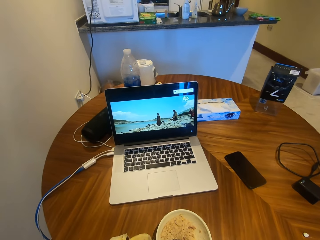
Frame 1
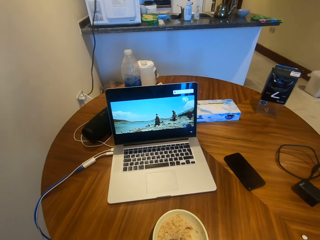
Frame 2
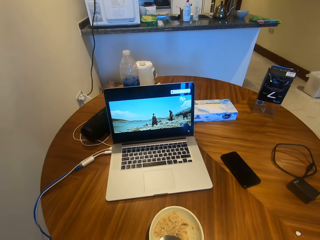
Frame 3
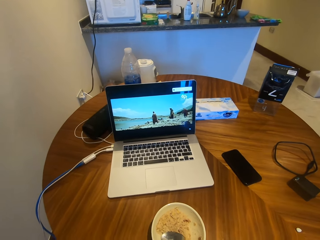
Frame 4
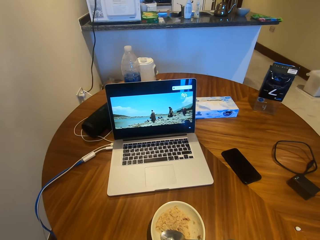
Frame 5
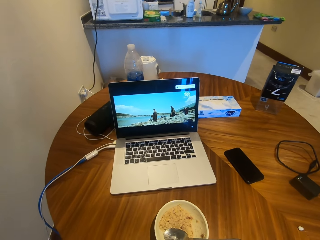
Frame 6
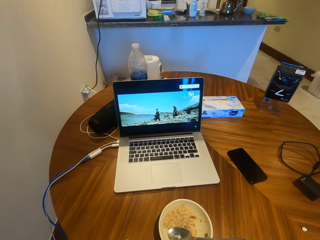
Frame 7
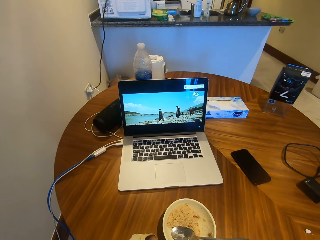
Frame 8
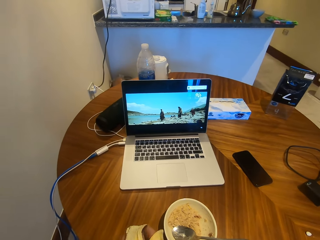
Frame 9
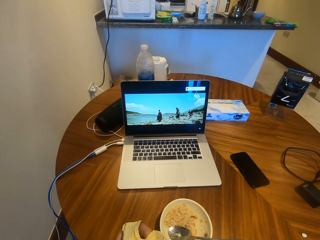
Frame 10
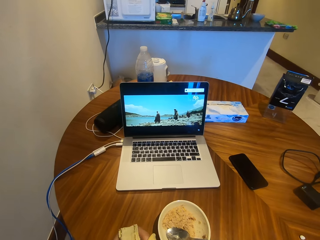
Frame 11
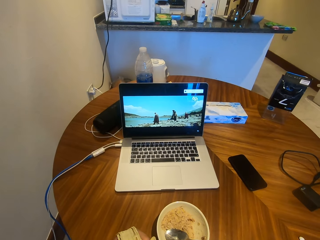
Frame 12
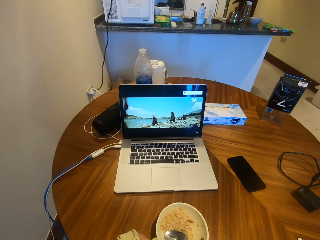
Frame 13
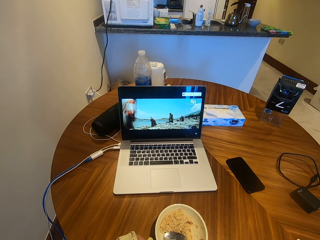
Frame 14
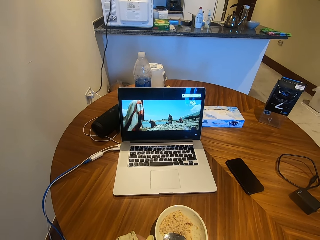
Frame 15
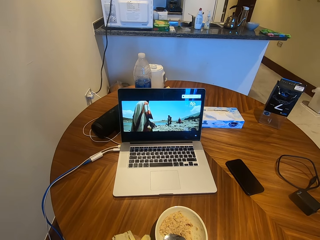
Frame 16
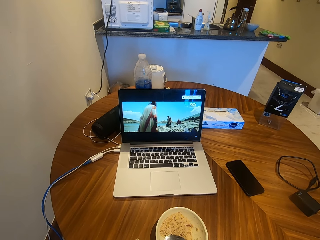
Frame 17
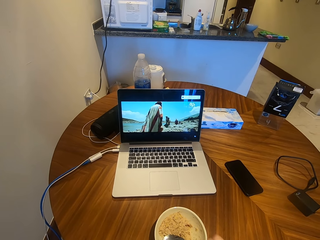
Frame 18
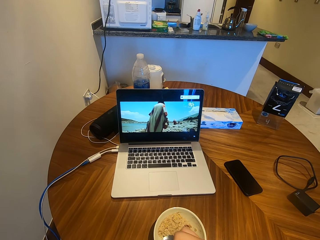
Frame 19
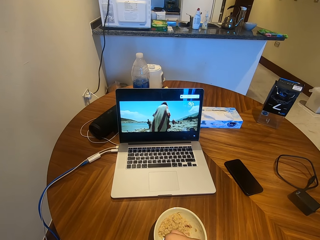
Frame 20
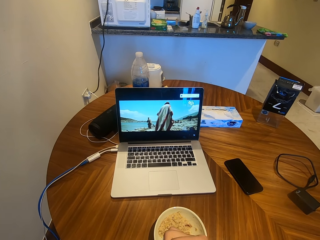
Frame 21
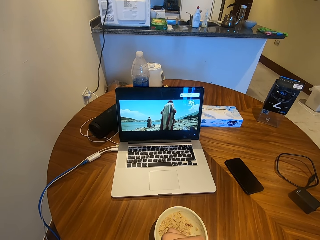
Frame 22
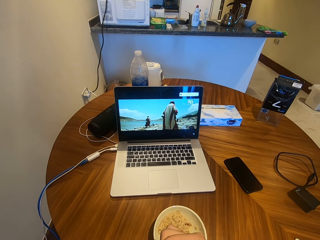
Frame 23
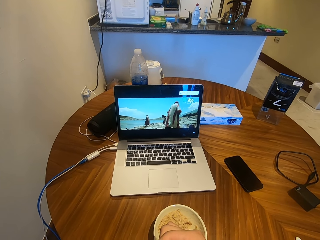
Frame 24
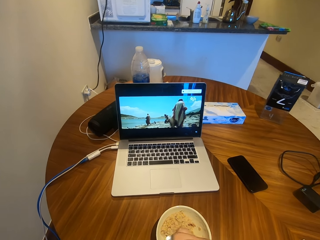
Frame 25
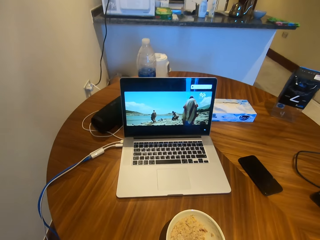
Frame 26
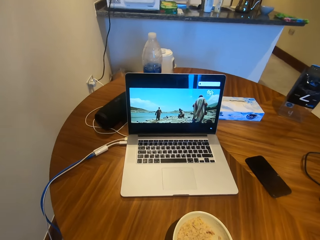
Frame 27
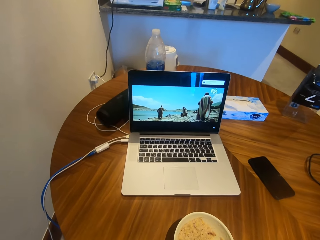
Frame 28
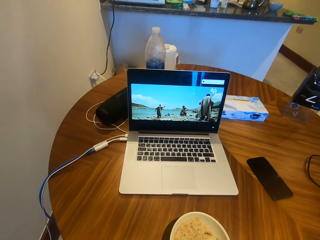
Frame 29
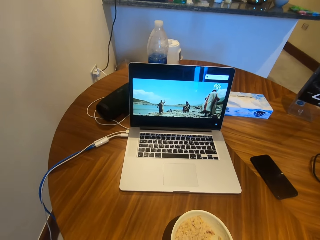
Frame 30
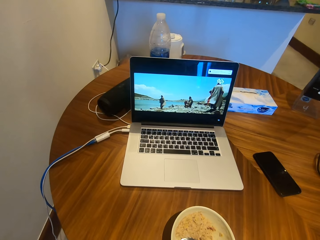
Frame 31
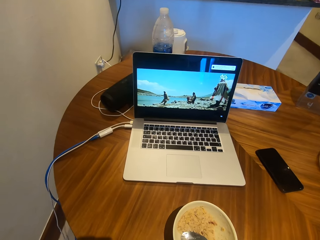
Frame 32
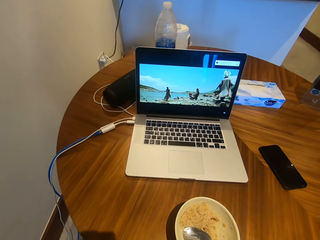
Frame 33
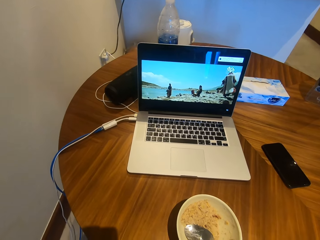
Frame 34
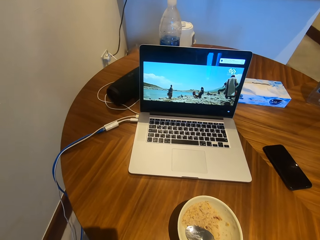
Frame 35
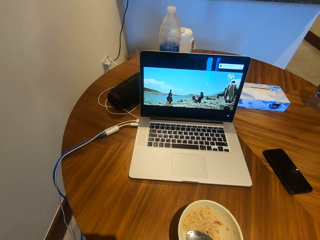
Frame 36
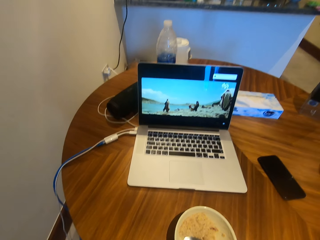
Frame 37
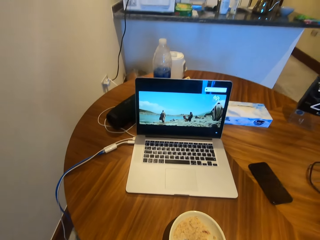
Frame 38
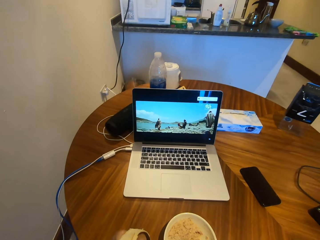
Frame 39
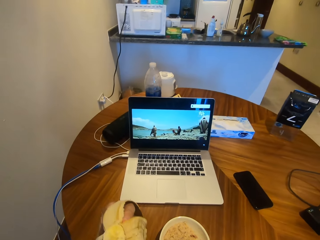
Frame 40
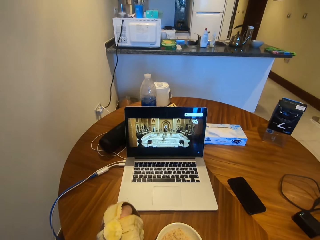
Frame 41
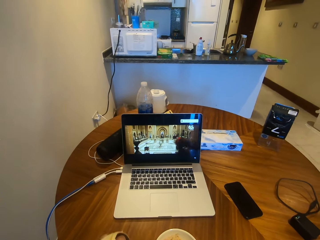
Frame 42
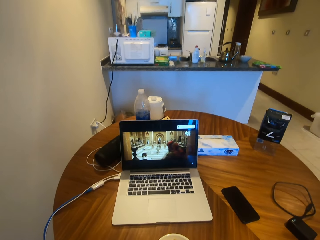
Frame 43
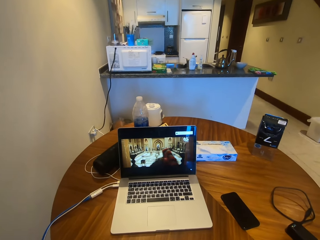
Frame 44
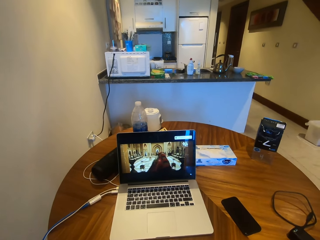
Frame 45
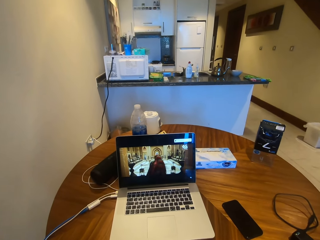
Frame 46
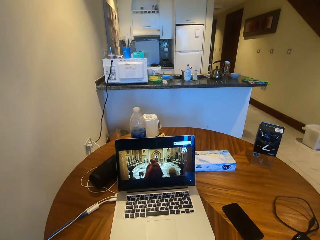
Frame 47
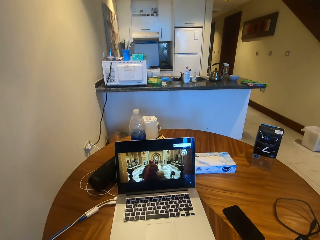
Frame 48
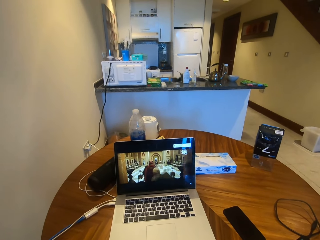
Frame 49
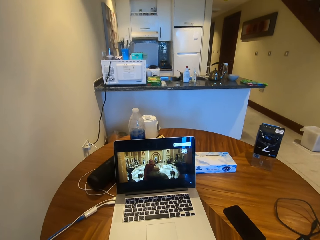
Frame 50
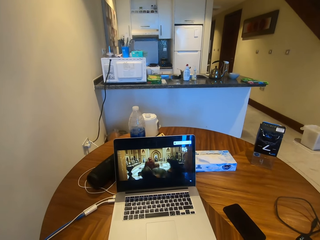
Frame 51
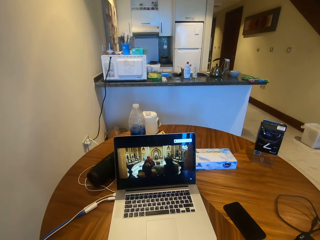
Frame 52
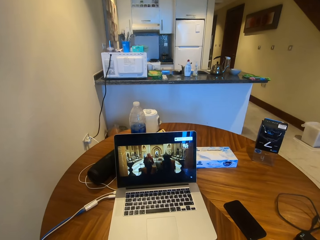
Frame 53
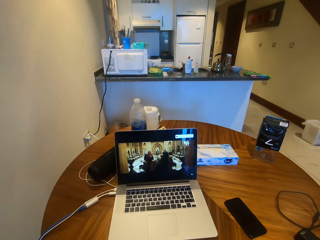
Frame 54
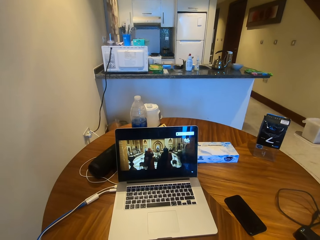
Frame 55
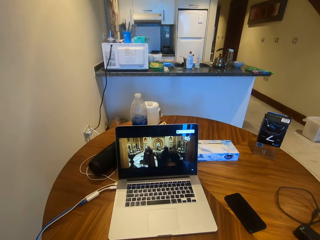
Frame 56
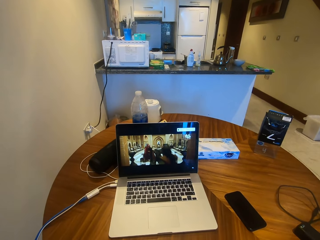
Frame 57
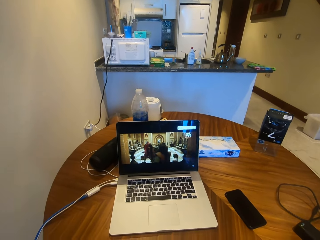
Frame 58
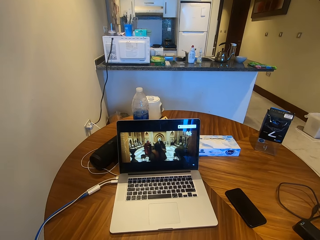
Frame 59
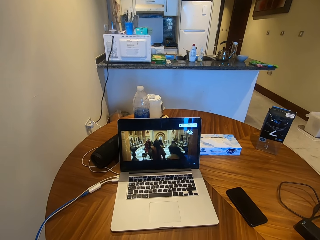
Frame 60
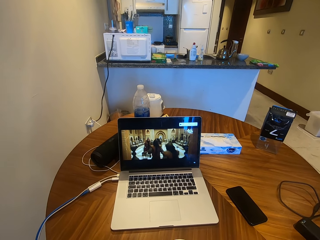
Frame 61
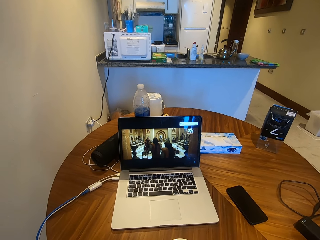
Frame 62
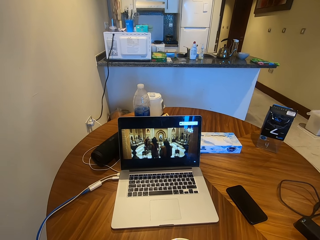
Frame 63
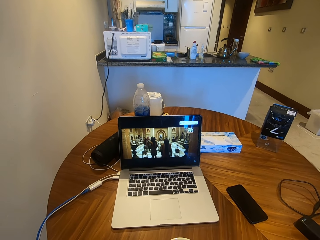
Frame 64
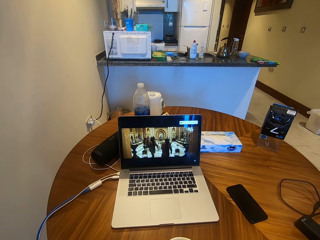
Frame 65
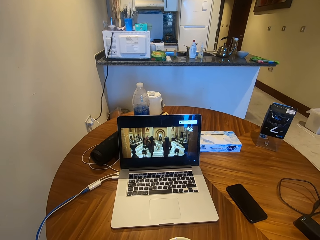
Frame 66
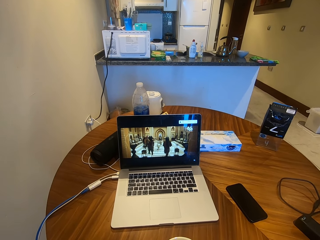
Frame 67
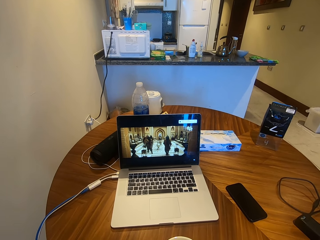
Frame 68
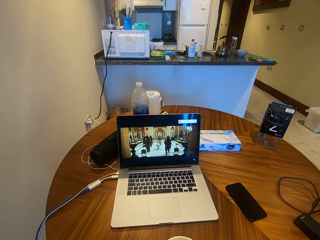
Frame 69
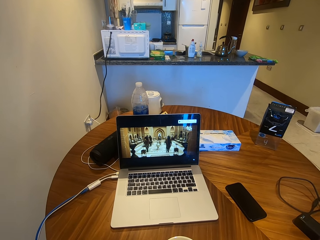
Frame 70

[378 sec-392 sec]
The camera wearer moves their hand. They watch the movie from the laptop. They move the spoon. They move the banana. They watch the movie from the laptop.

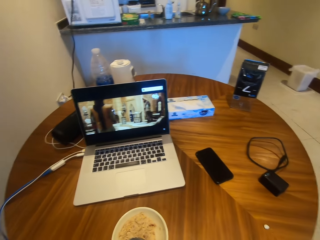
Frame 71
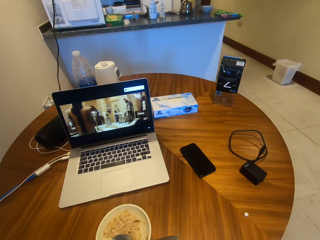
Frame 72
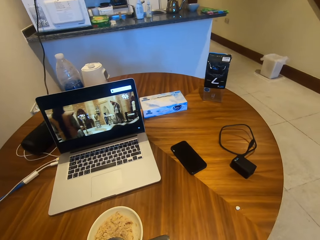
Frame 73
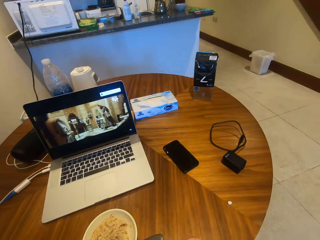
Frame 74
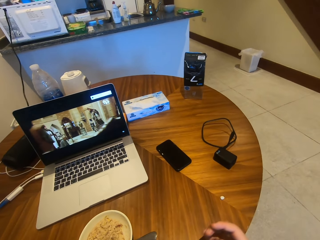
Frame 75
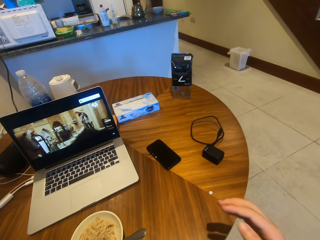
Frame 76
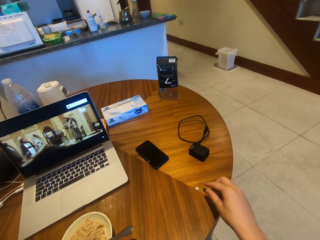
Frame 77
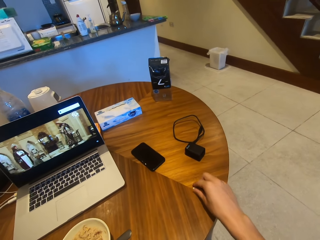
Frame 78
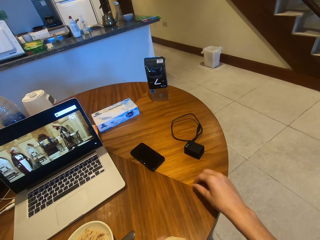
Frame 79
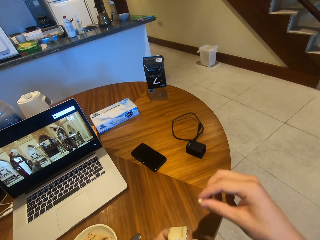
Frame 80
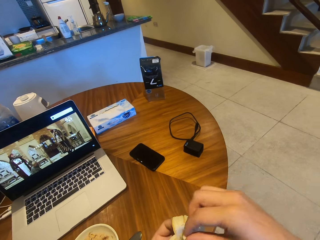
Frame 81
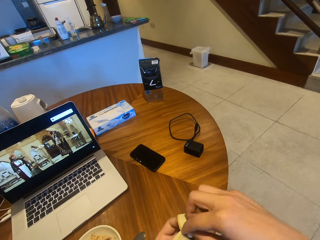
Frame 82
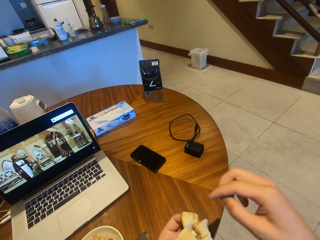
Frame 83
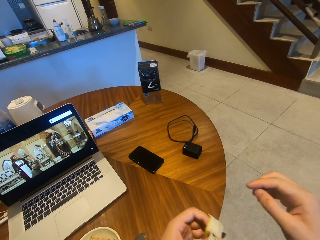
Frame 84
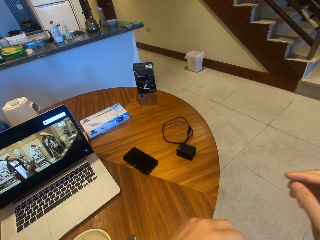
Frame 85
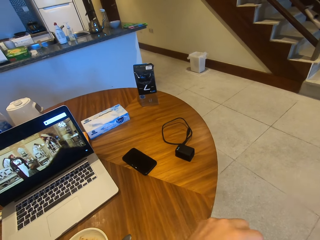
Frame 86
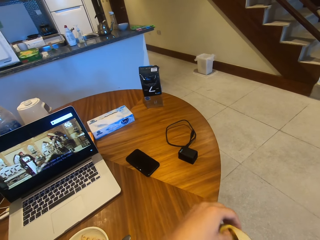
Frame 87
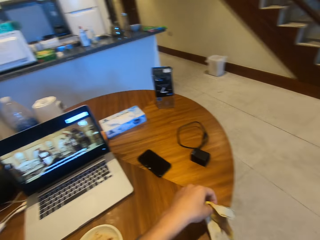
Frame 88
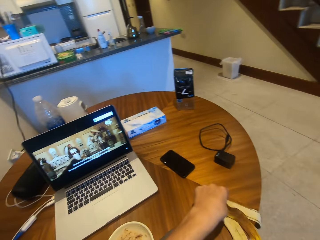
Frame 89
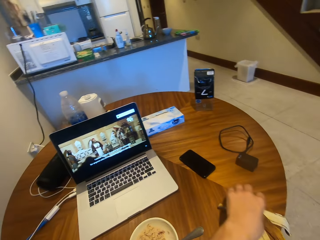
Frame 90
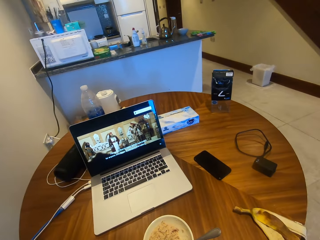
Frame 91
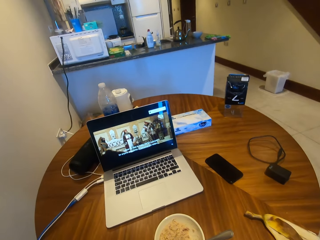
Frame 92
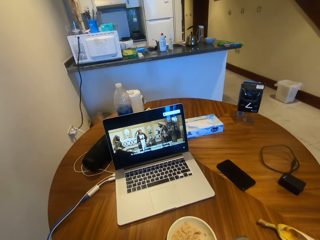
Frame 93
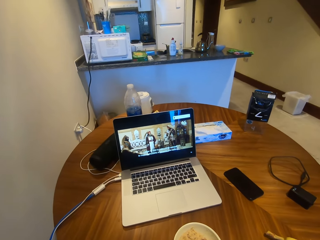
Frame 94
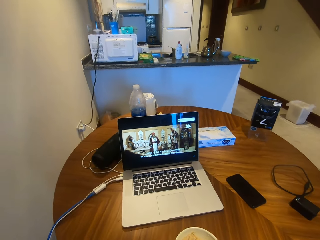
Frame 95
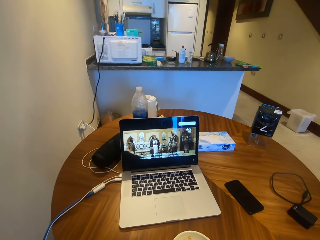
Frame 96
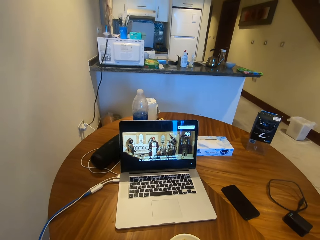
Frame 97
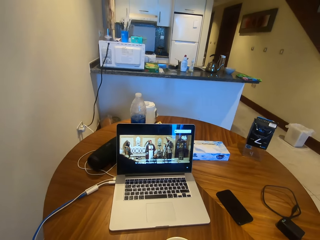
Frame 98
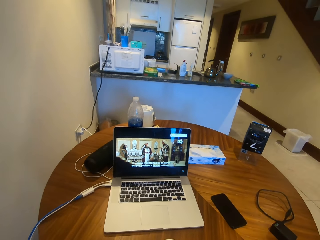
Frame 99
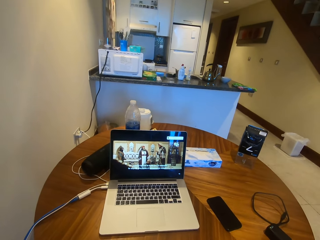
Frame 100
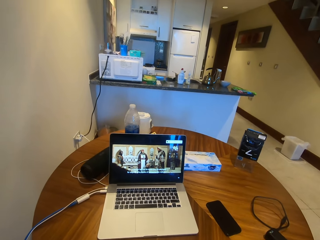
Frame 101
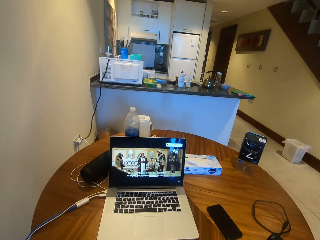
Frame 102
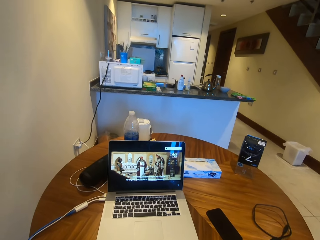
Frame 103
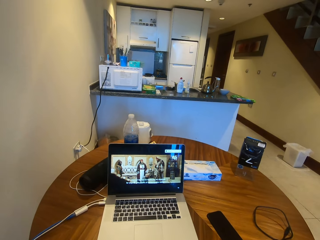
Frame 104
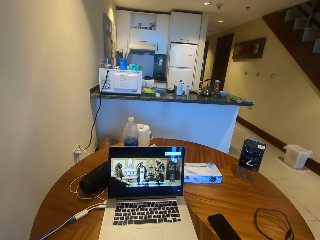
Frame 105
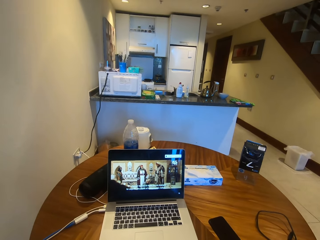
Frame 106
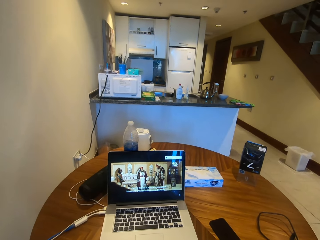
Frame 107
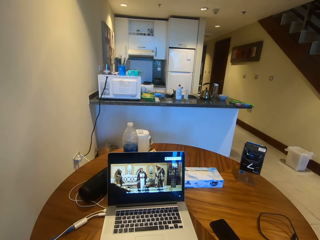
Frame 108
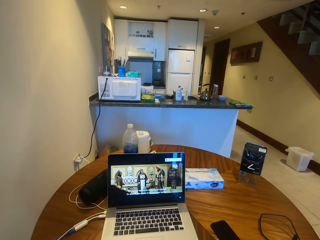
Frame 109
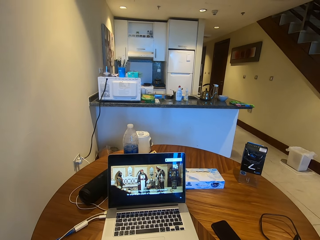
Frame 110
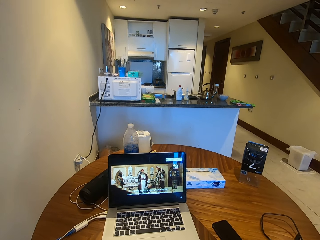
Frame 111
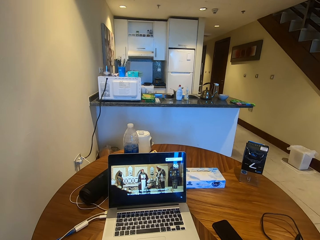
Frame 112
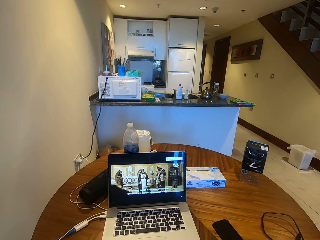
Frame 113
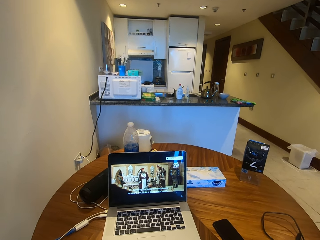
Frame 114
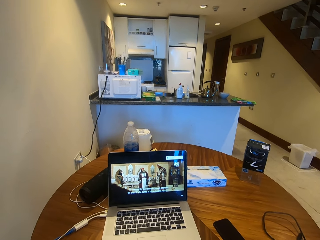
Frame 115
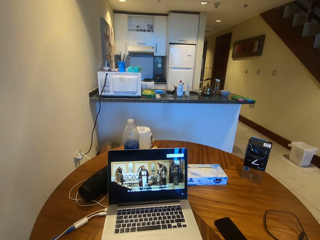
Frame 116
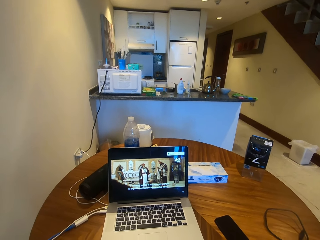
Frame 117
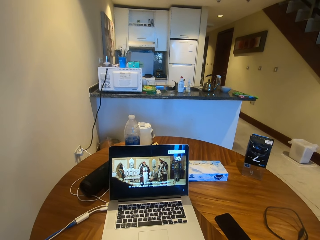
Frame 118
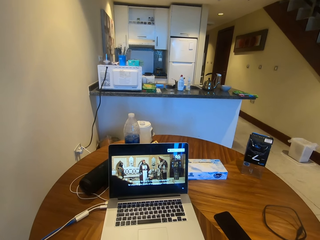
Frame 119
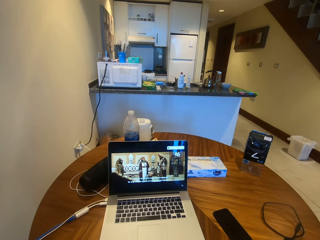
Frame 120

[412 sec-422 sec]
The camera wearer moves their hand. They pick up a trash. They move the banana peel. They place the banana peel on the table. They watch a movie from the laptop.
